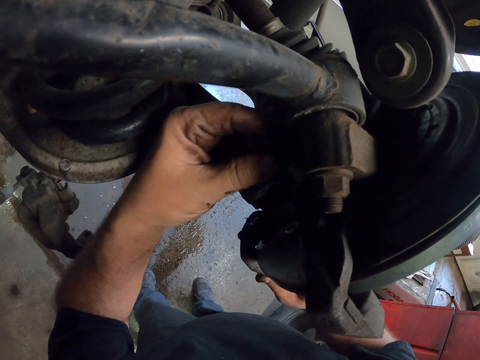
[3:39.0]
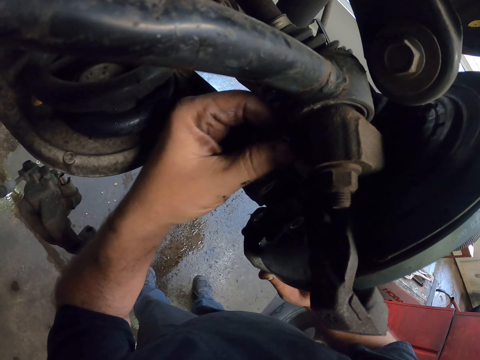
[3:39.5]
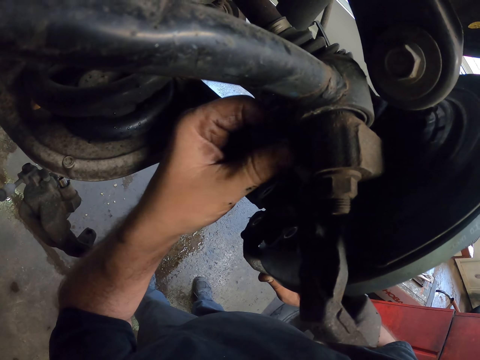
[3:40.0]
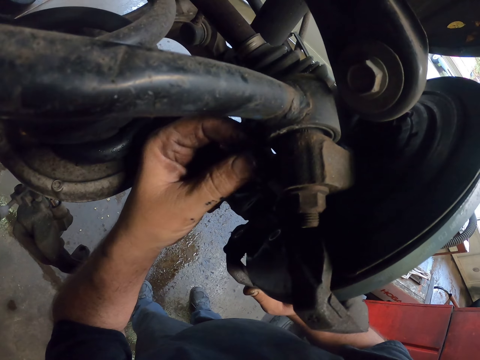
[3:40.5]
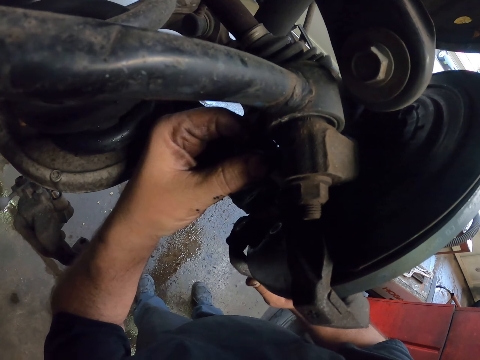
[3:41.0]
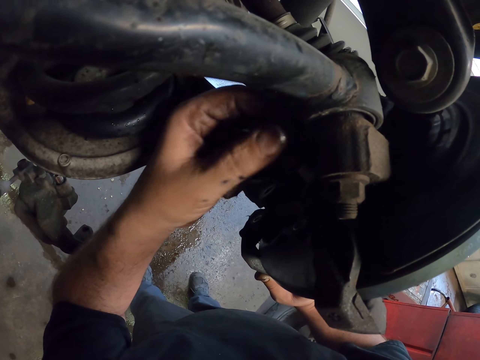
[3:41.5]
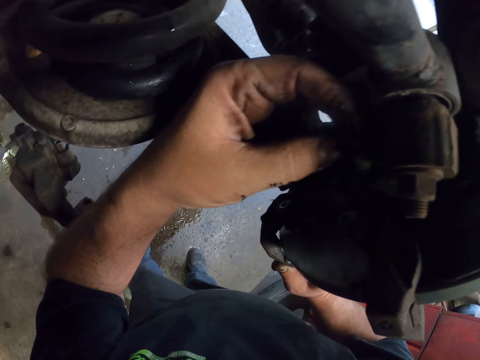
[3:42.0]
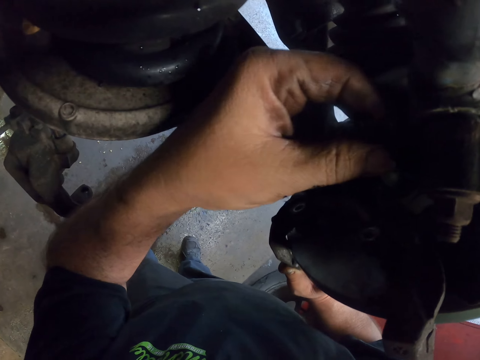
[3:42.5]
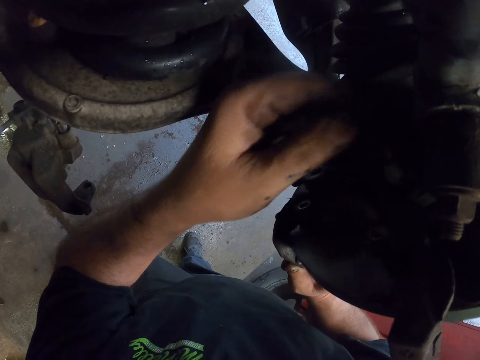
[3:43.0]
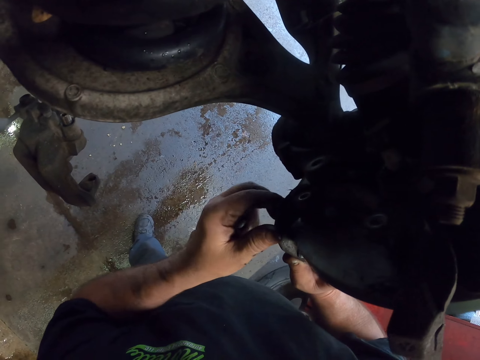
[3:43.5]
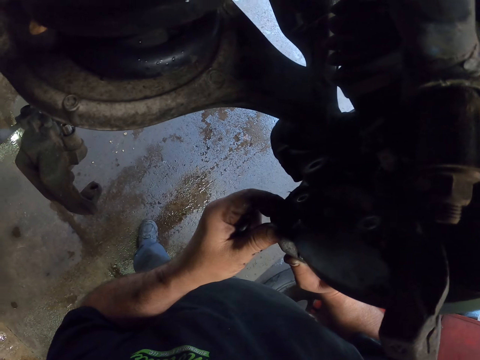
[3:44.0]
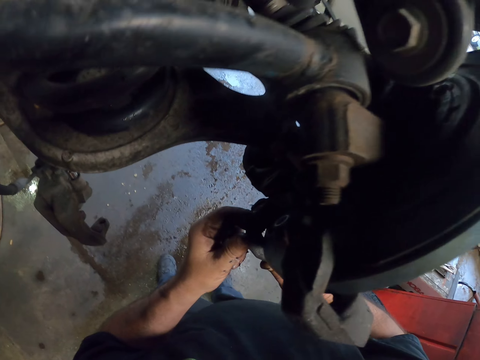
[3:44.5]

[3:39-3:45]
The camera wearer tightens the bolt into the wheel.

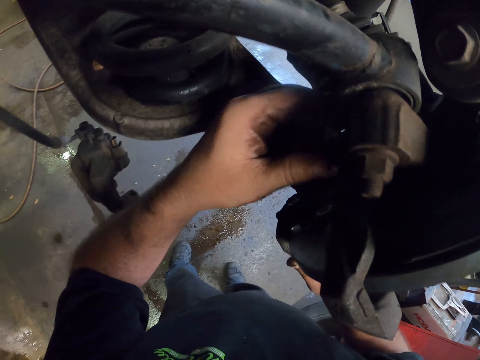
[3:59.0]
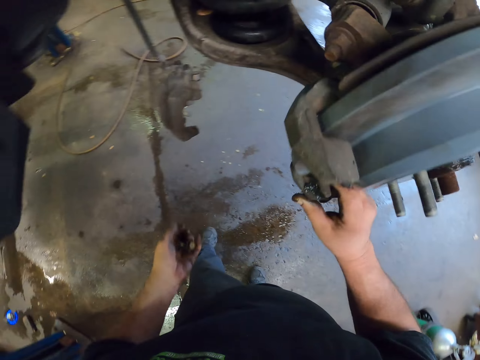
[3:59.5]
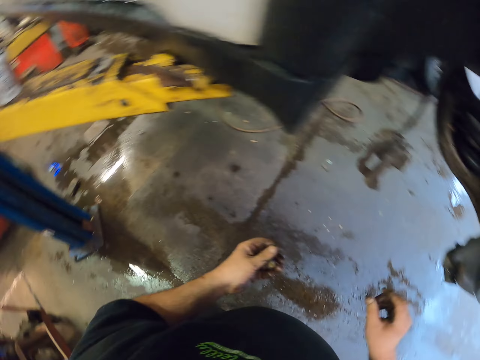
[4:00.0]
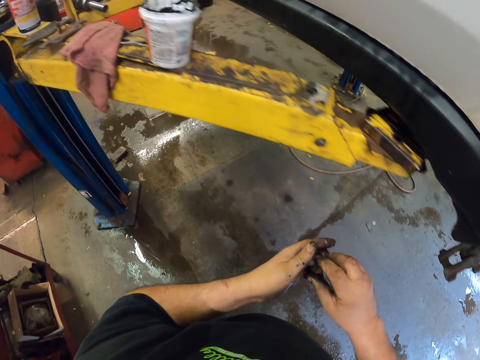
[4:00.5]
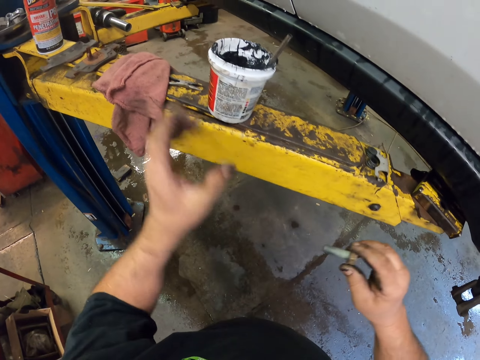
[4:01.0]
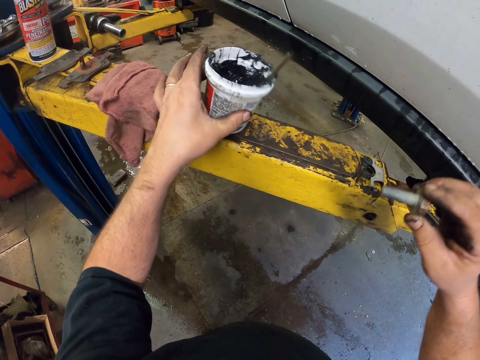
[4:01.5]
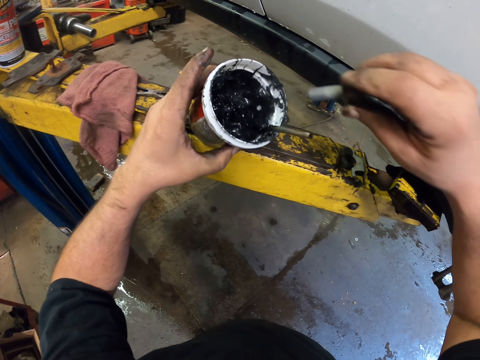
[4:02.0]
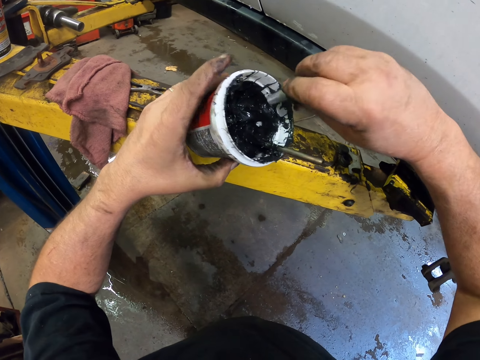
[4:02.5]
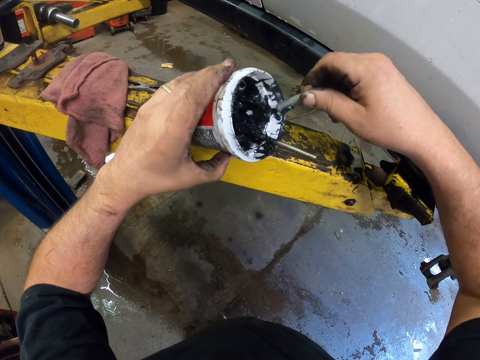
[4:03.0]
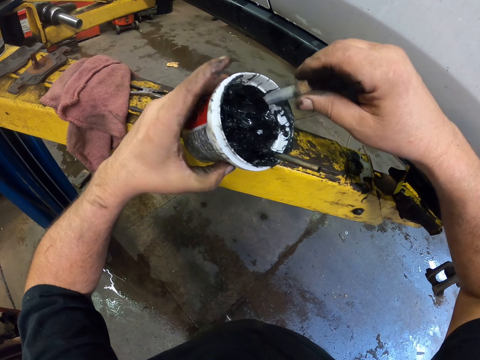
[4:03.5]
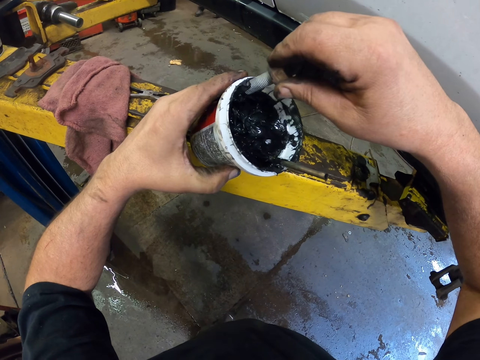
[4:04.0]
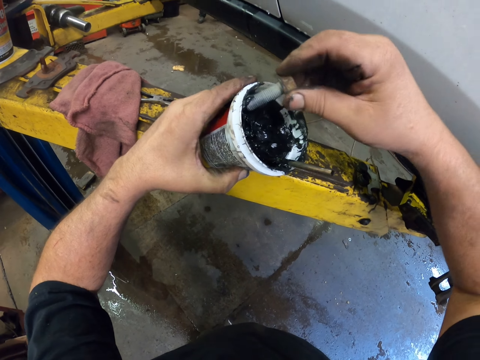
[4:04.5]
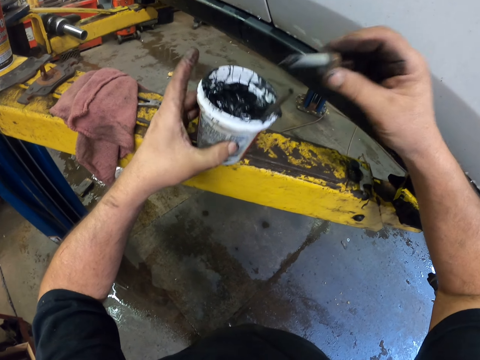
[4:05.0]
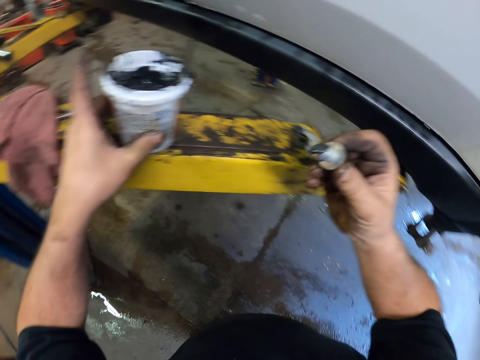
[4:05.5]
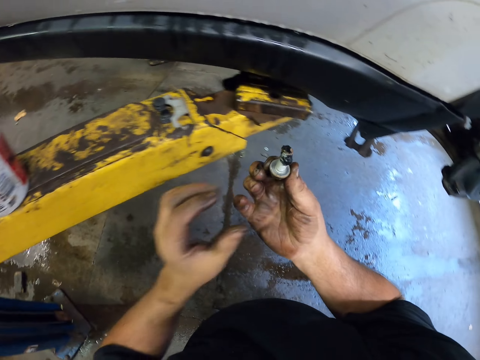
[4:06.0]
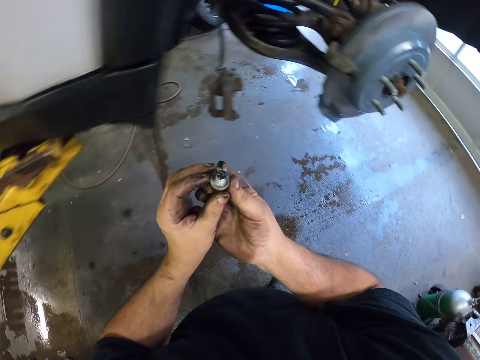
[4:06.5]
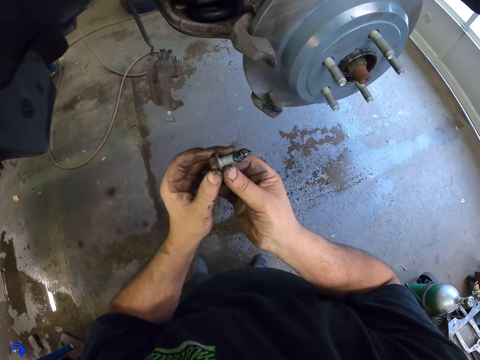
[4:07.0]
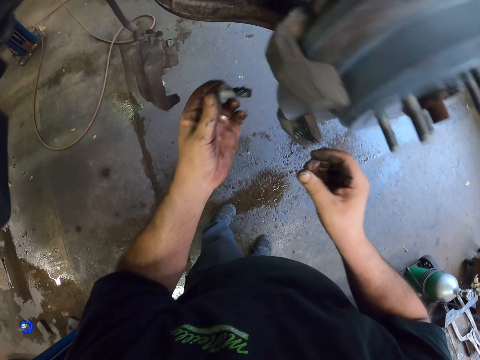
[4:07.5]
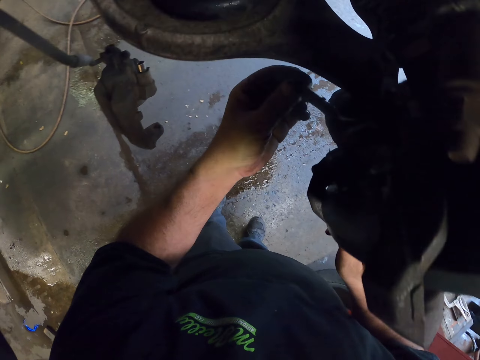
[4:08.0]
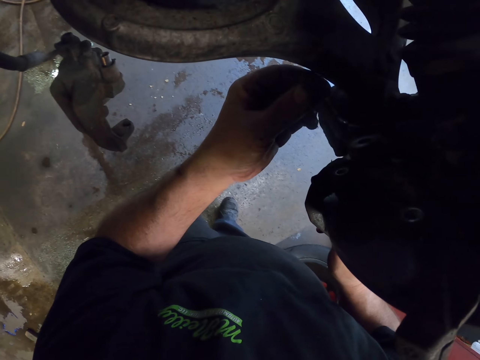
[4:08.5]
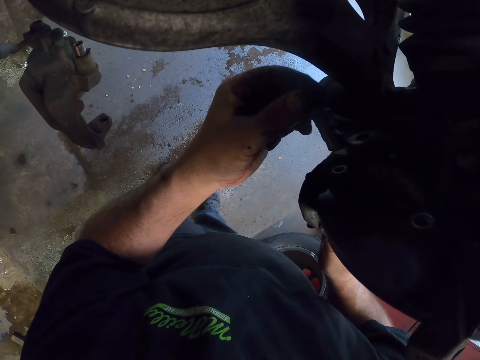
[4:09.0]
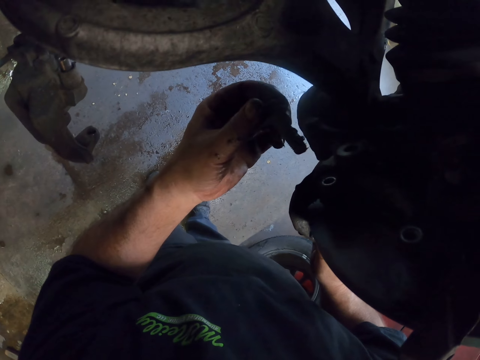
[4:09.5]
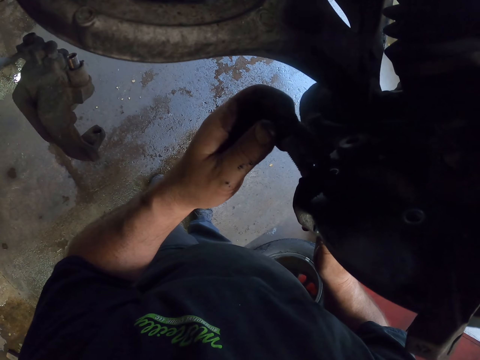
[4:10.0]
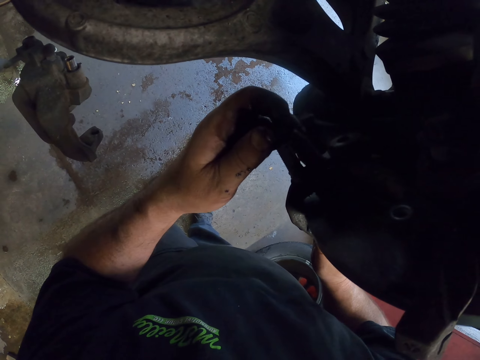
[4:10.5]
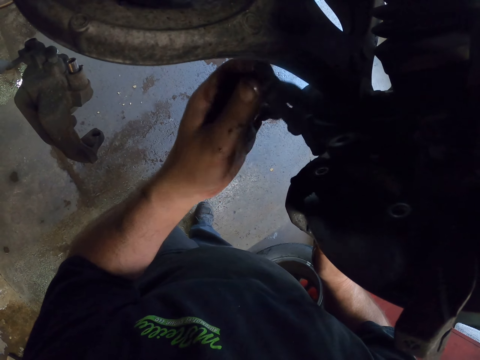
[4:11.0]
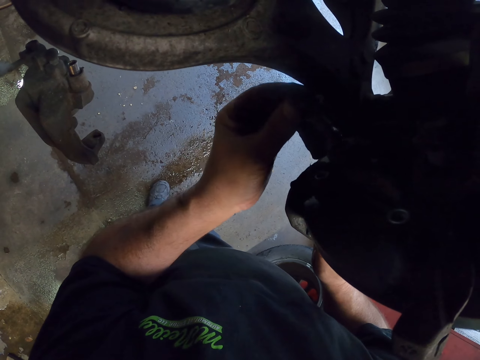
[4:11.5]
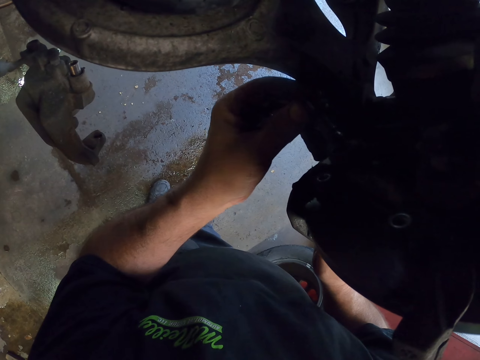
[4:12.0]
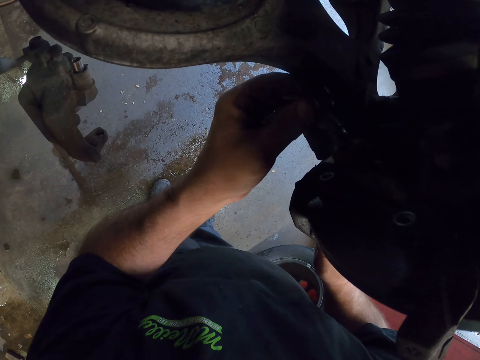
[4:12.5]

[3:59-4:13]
The camera wearer exchanges the hand holding the bolt. They pick up the container with grease. They hold the grease tin. They dip the bolt into the grease. They exchange the hand holding the bolt. They fix the bolt in the wheel.

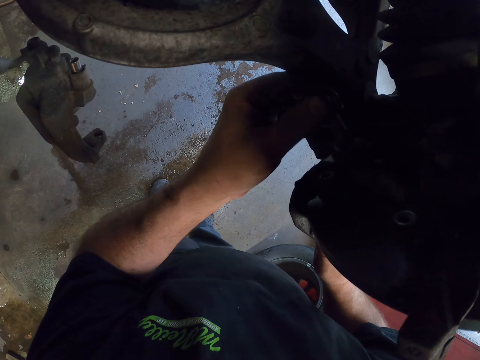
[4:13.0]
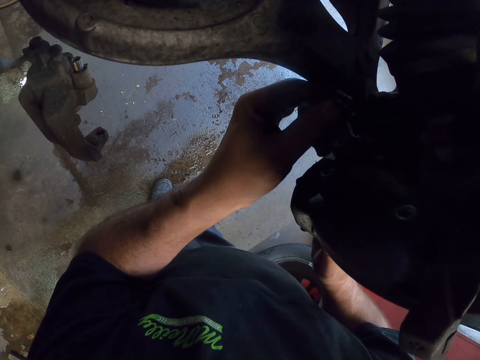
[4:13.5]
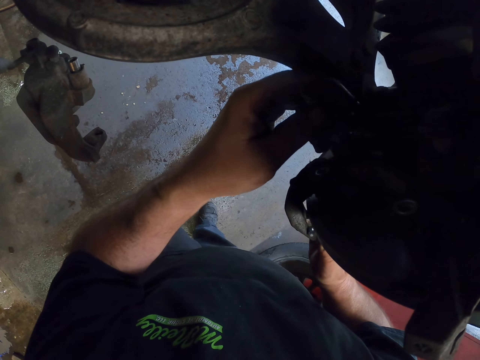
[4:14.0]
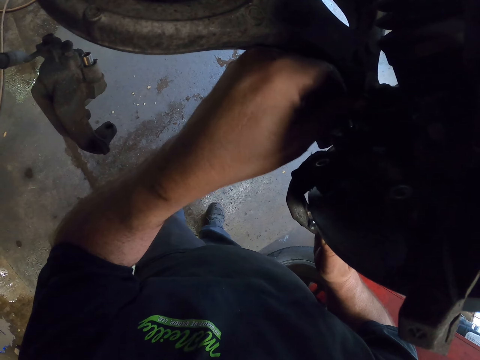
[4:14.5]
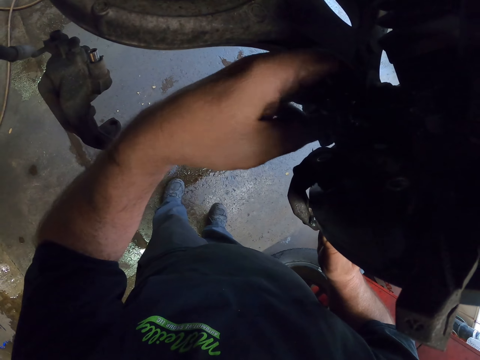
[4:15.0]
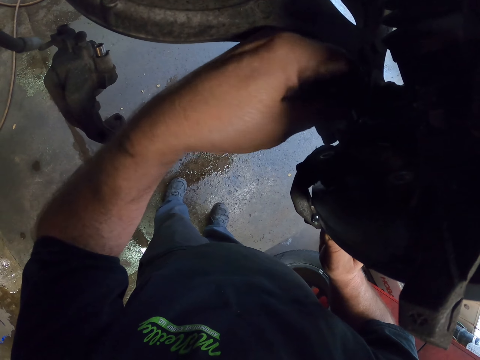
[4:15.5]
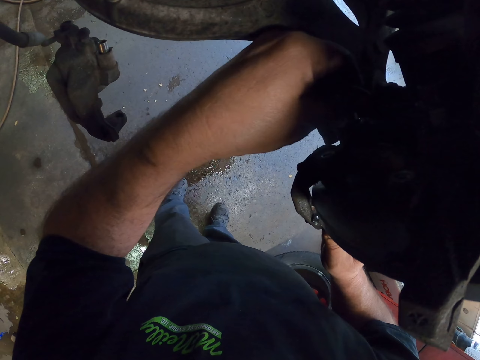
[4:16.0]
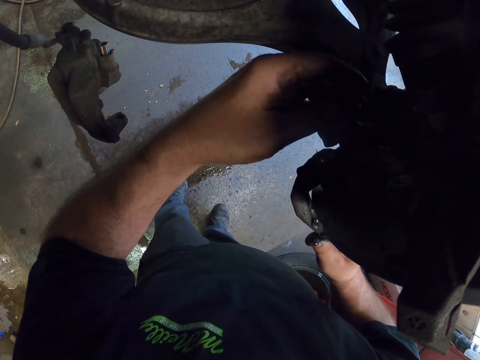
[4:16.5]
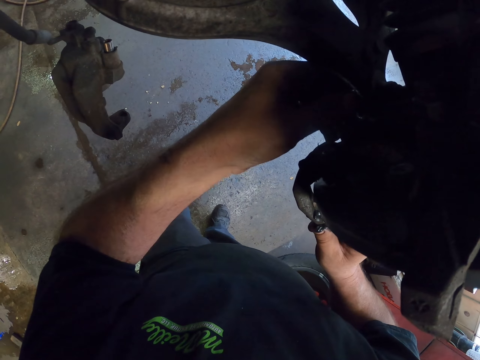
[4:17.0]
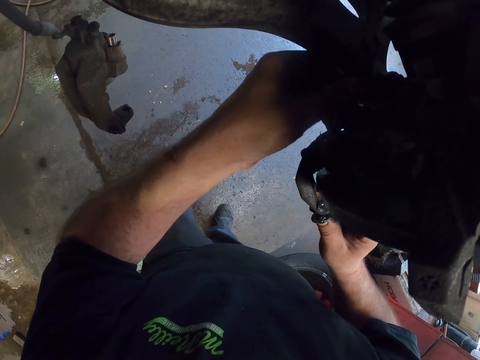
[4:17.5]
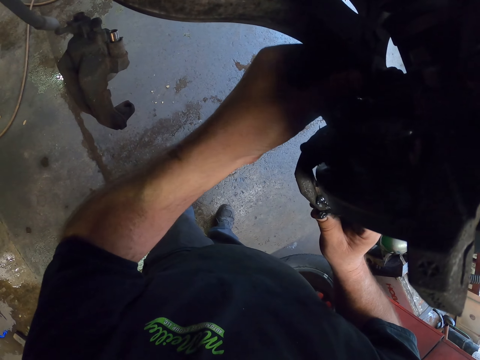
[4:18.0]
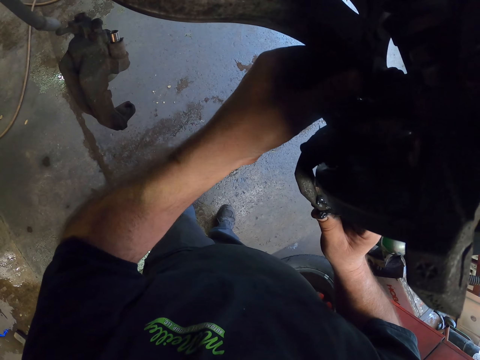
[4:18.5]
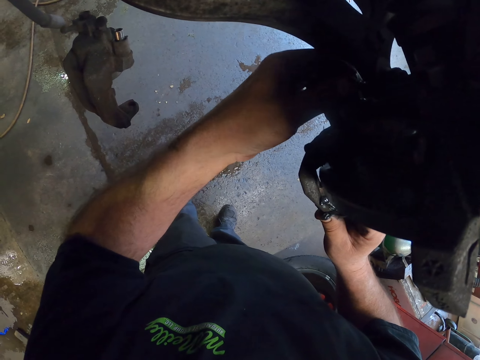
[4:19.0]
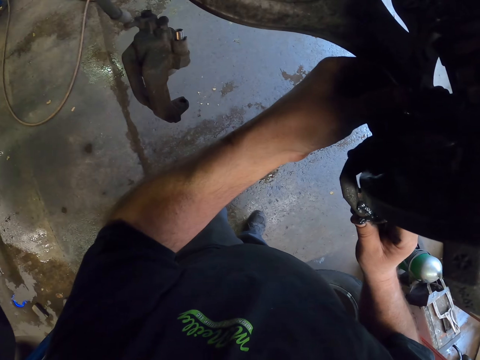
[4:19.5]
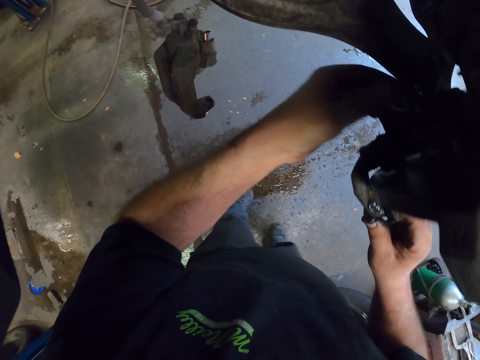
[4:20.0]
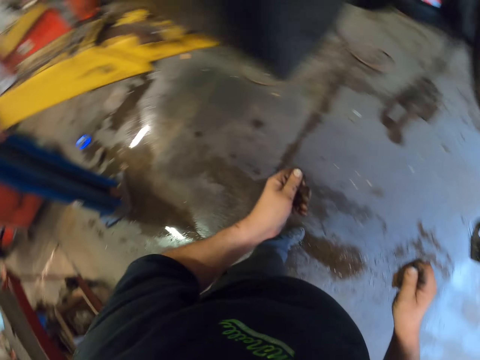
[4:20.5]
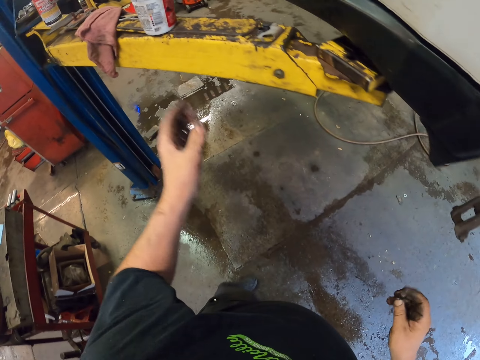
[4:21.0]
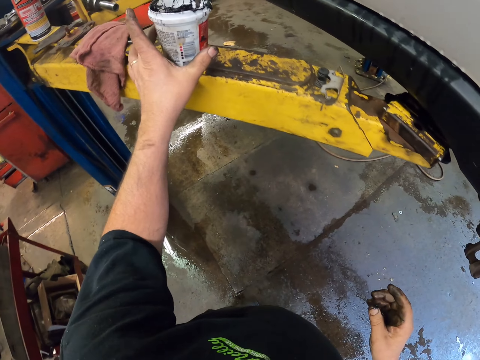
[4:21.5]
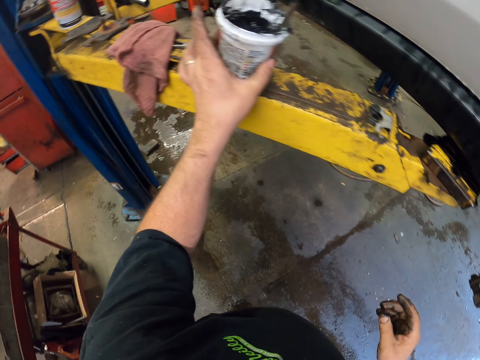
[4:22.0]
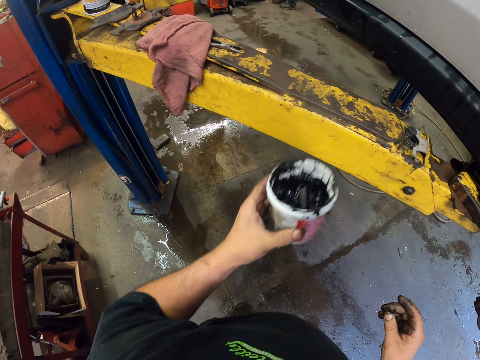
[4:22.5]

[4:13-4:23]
The camera wearer tightens the bolt into the wheel. They pick up the container with grease.
